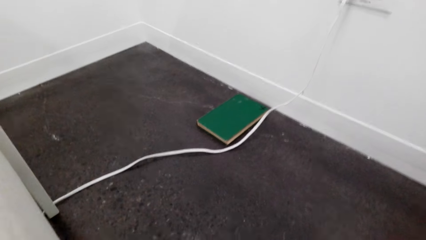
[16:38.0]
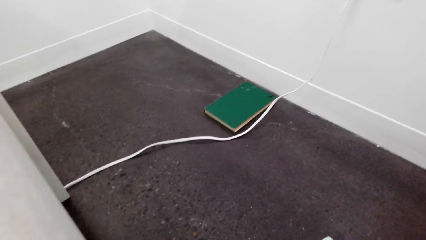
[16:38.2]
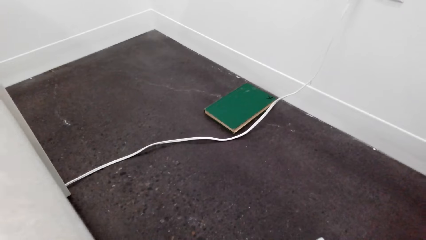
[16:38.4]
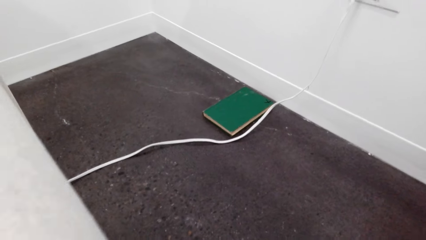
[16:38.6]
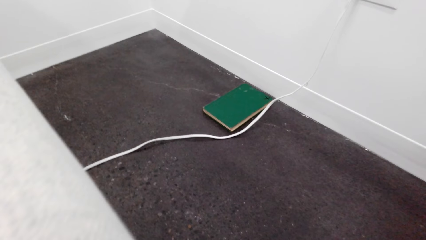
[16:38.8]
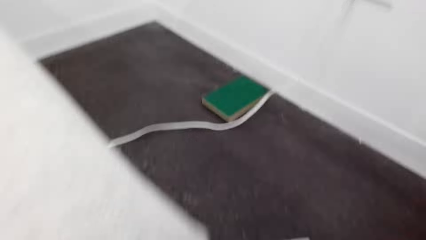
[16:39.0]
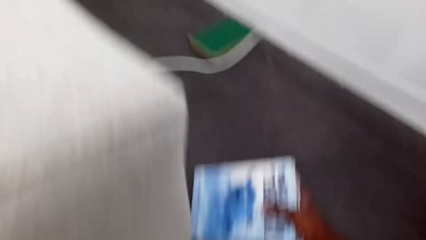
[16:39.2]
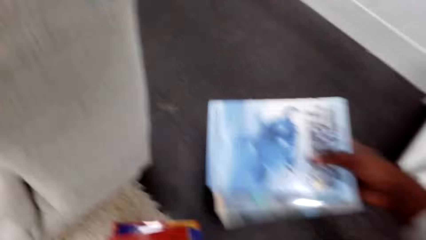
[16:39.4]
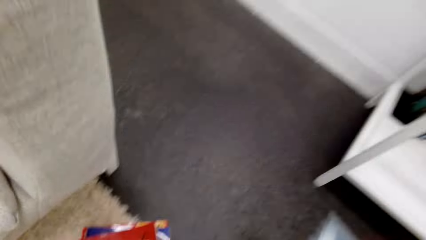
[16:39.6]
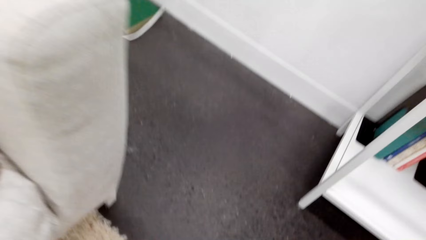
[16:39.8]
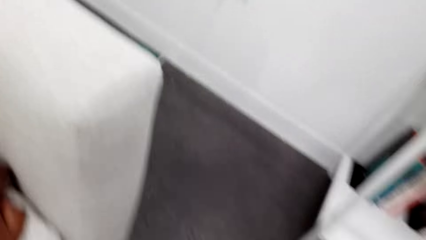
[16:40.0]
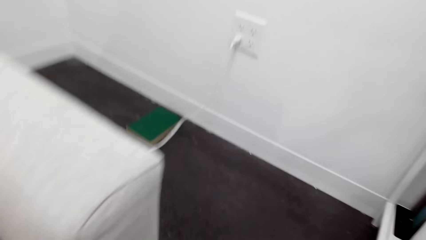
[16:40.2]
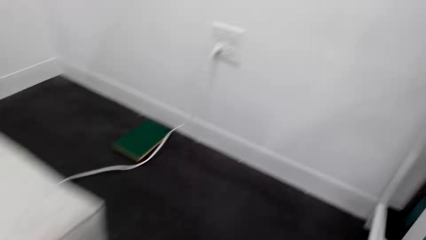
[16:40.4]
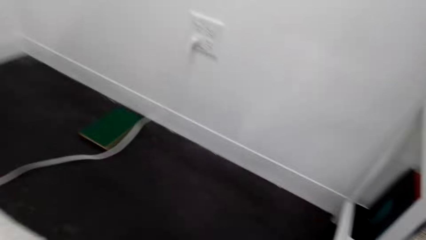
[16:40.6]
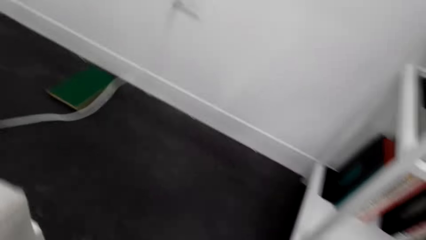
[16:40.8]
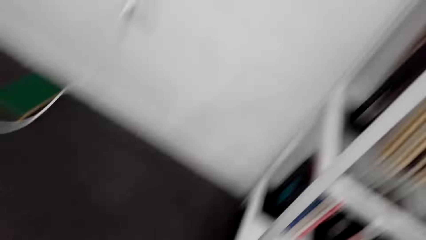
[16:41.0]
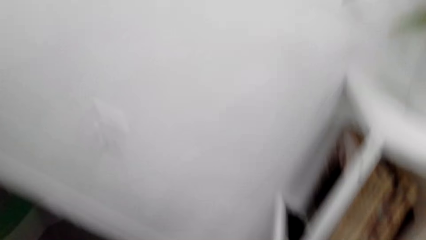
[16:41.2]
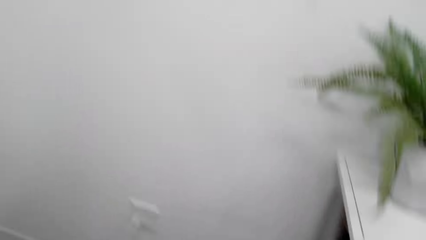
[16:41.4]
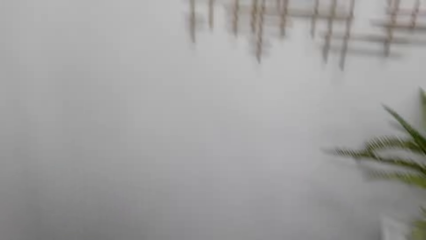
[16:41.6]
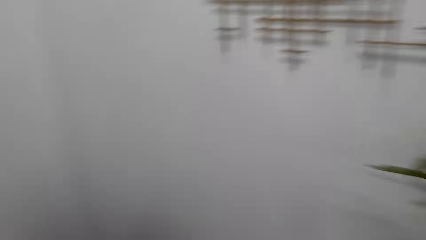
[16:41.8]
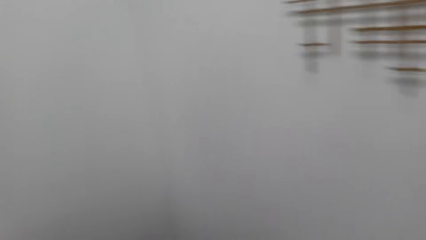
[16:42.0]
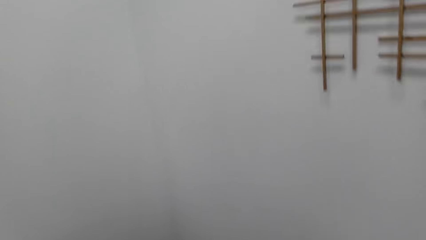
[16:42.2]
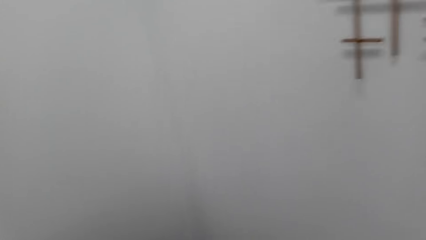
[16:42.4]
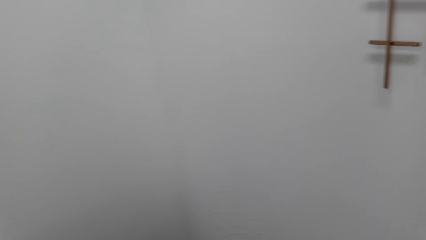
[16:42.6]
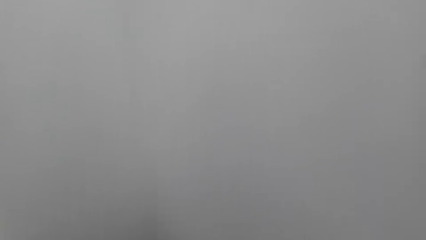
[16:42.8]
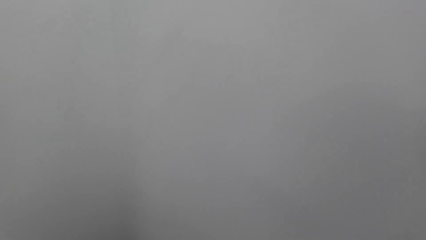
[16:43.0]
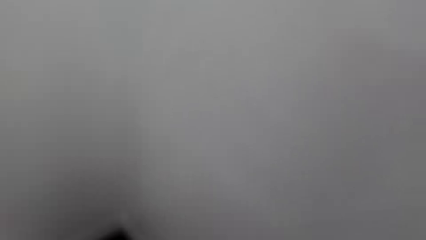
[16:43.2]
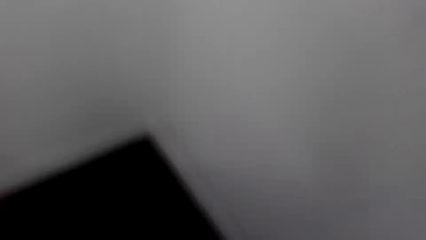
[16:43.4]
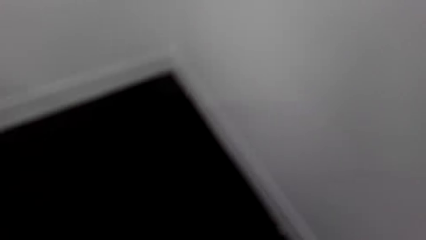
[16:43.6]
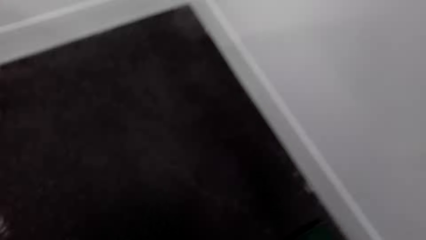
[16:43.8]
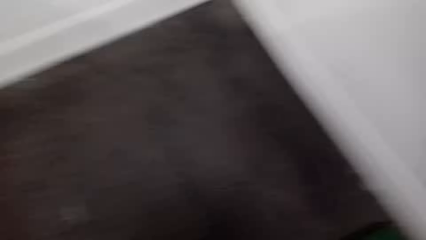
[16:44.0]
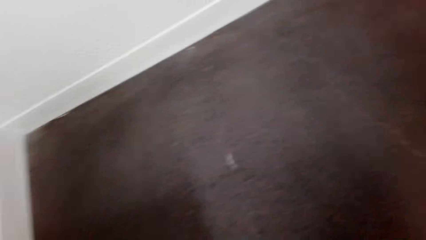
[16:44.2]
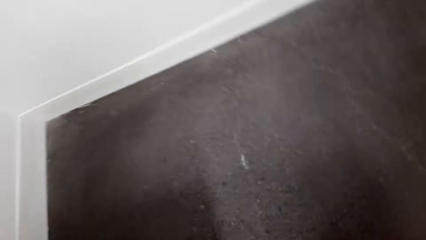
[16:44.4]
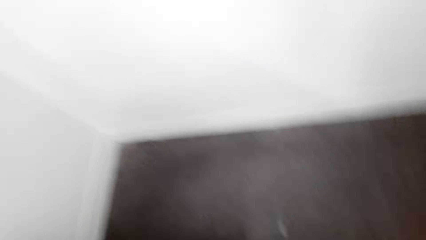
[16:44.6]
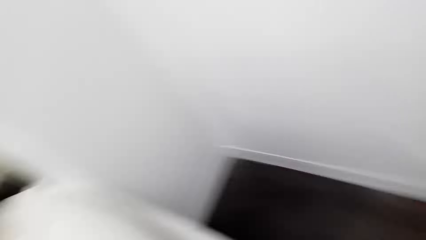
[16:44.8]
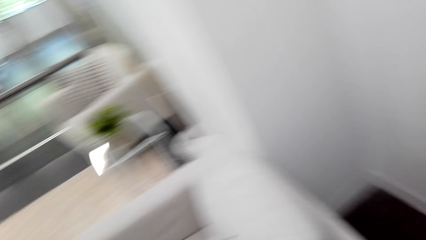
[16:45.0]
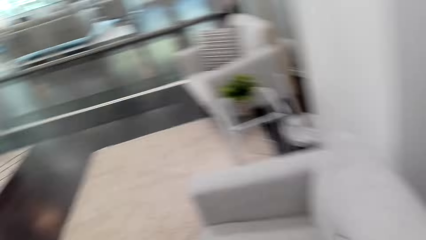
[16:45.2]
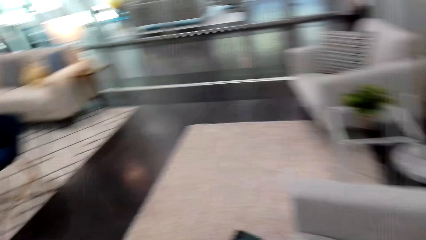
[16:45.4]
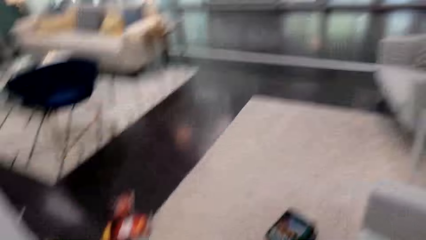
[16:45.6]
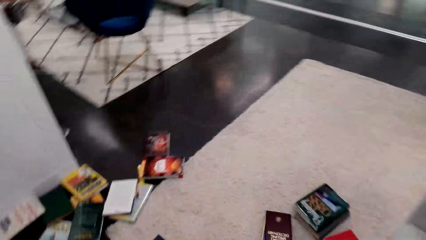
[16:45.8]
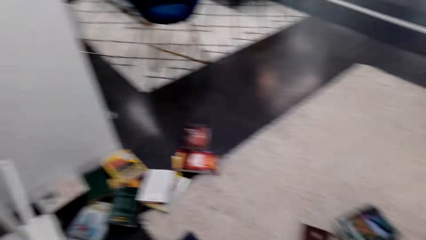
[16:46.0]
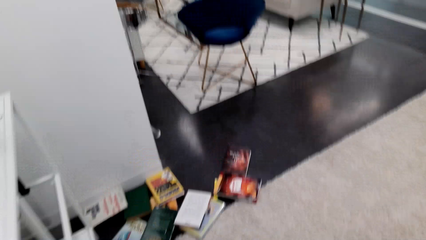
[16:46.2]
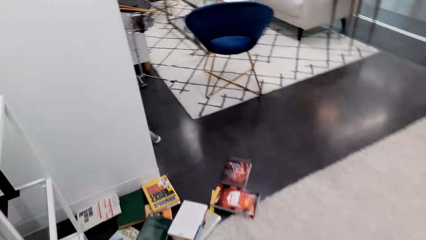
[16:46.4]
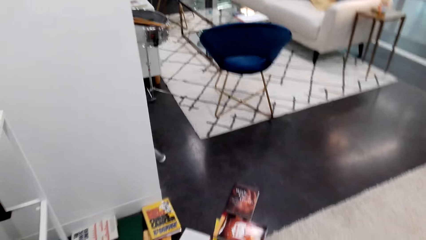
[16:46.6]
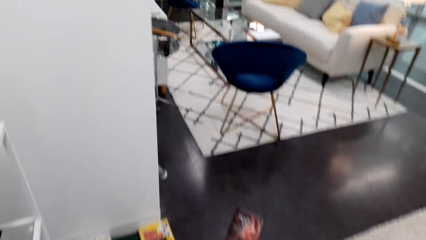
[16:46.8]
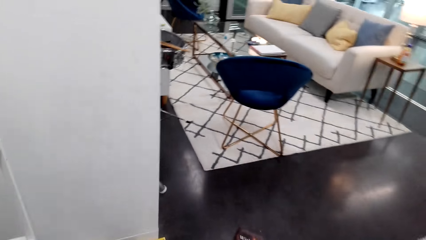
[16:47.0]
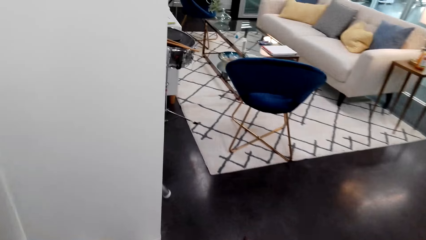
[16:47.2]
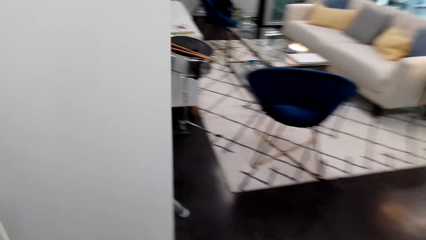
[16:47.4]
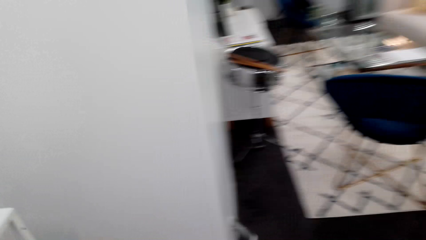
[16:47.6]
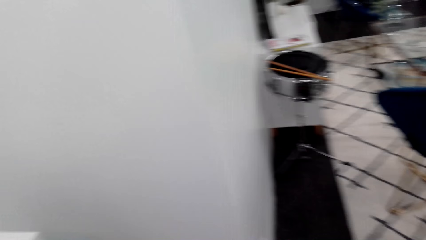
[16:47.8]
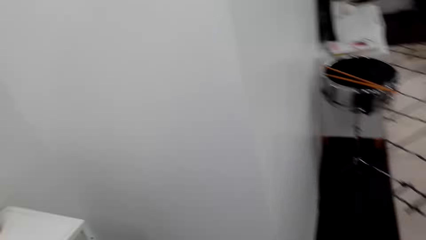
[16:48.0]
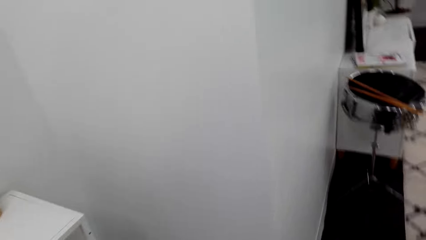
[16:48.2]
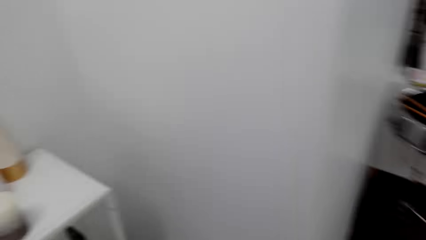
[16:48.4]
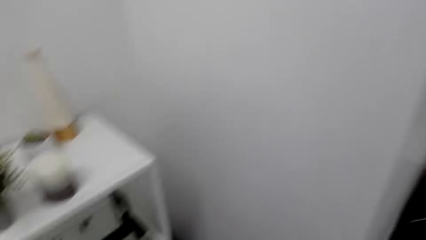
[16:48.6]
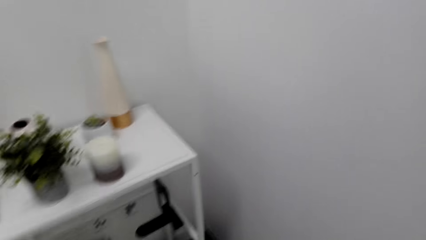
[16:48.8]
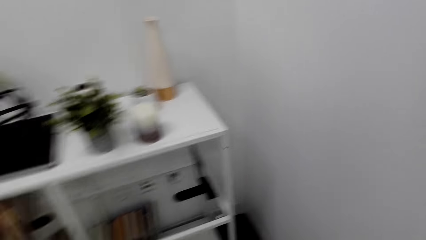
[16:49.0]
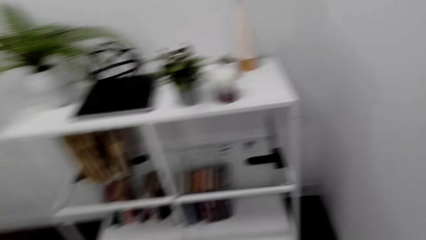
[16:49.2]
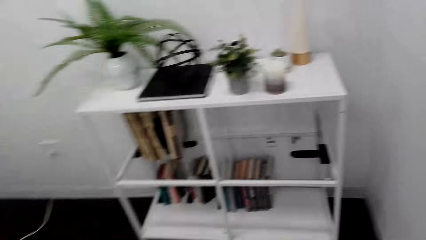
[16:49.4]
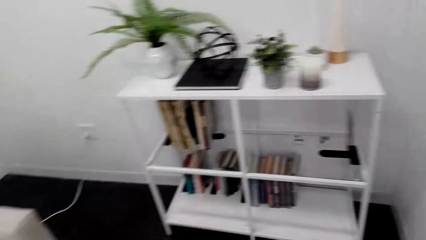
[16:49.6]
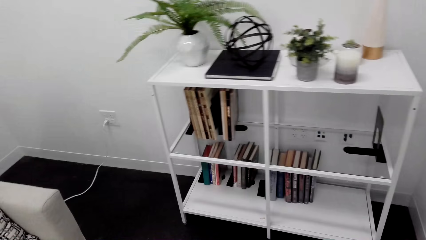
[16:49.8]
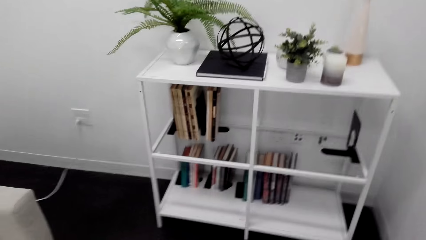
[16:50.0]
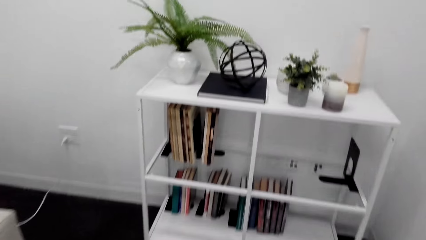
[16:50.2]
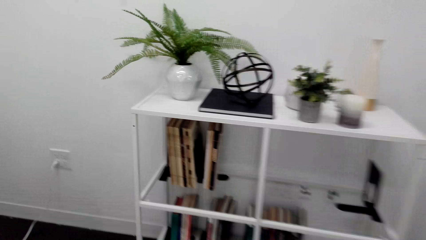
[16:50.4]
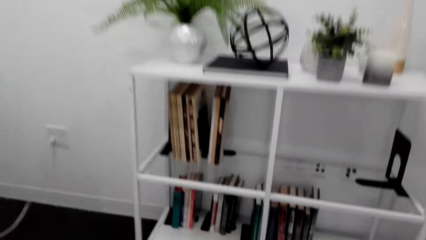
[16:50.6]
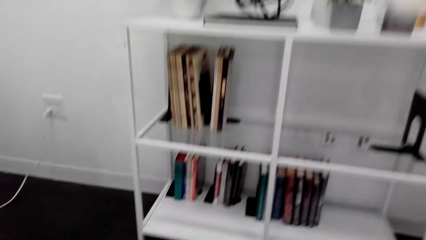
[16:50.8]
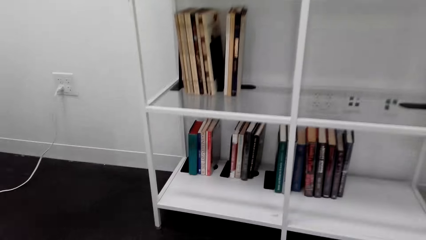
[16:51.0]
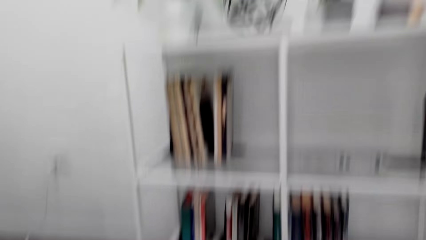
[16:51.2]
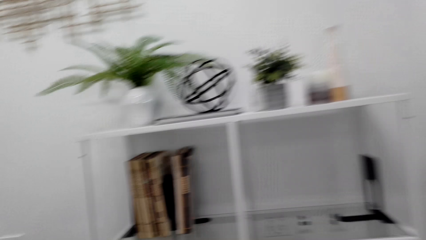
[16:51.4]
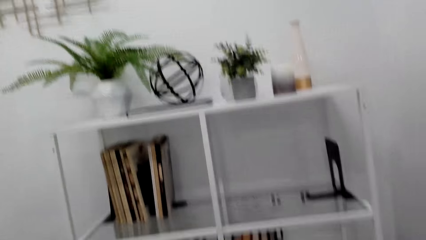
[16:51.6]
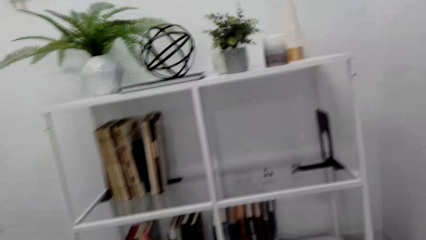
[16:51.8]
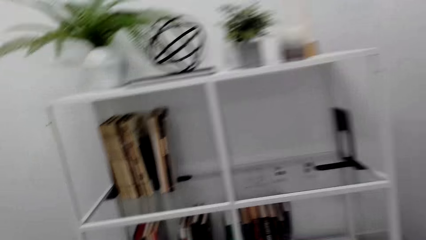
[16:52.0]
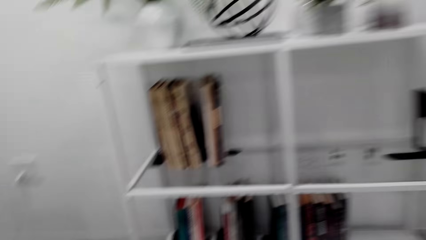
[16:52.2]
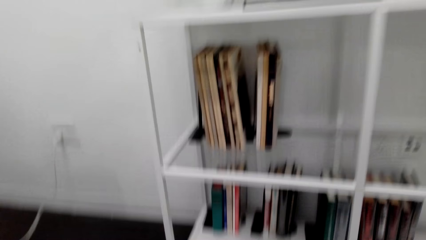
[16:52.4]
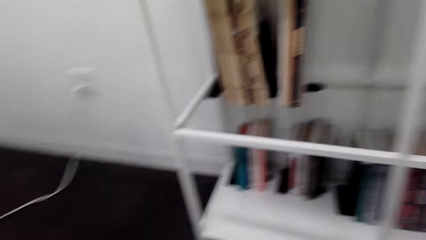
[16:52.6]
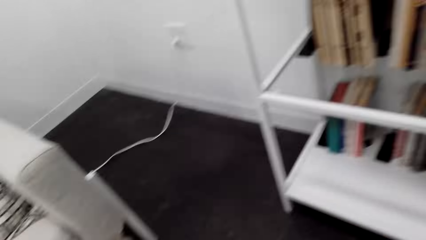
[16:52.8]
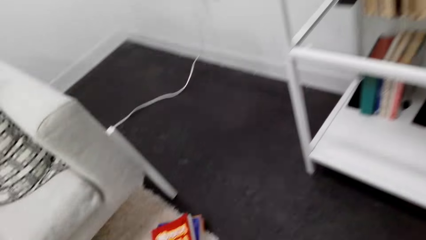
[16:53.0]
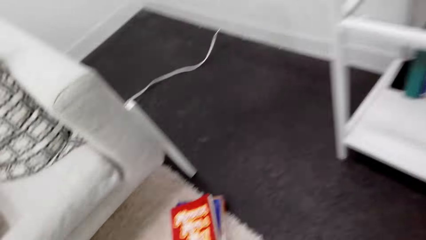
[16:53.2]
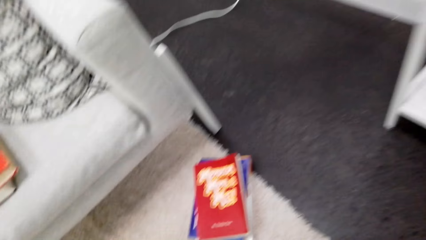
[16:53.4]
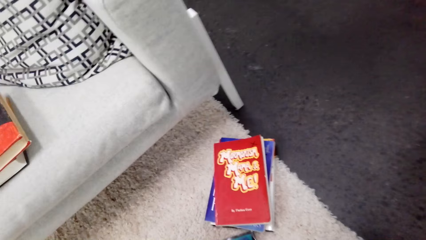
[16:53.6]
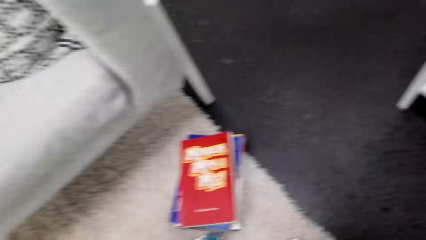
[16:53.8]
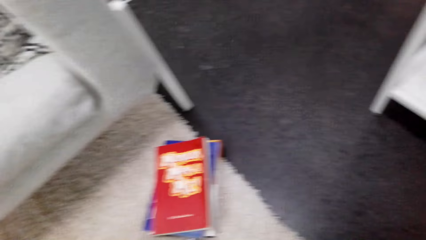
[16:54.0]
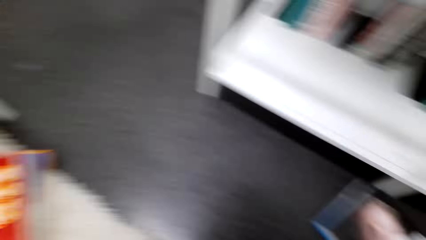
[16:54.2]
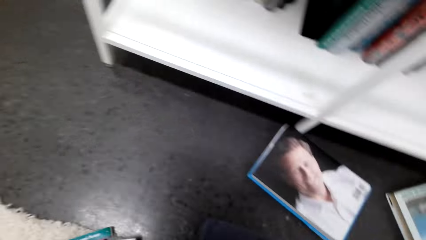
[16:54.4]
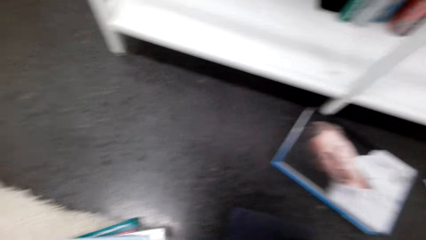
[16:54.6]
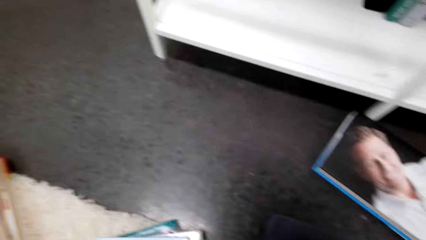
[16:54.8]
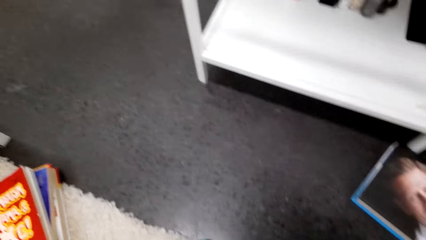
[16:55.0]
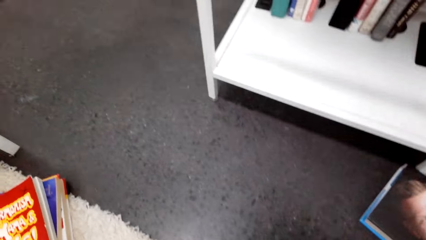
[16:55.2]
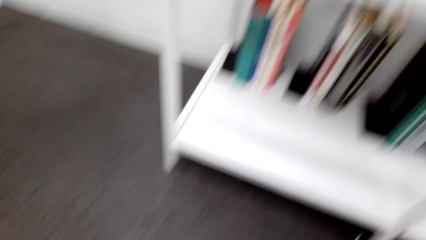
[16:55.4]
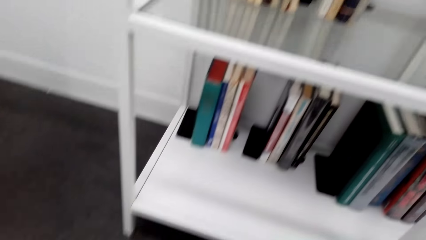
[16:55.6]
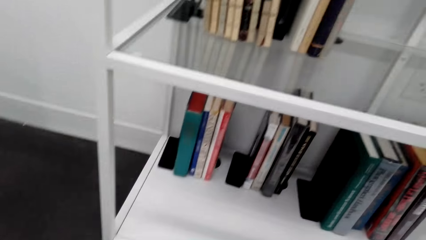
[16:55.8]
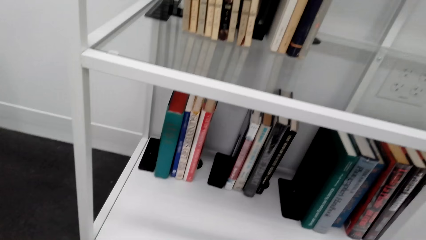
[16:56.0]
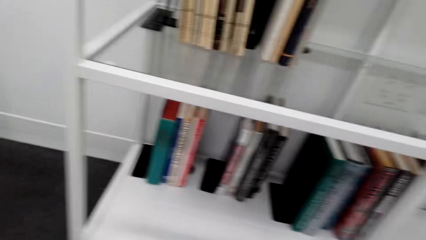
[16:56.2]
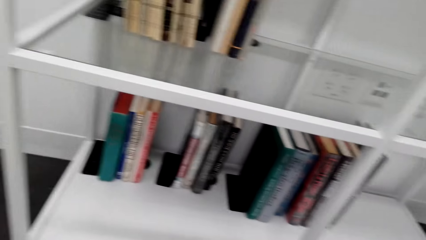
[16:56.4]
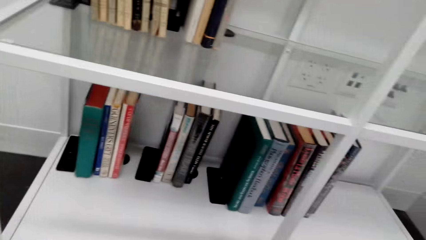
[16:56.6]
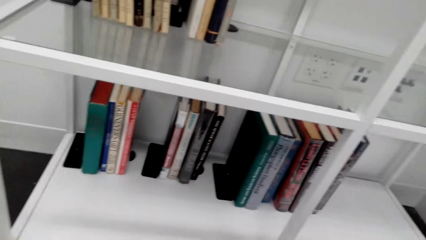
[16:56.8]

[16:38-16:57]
The camera wearer walks forward to pick a book. They look round in the house. They walk back to the bookshelf. They squat down. They look around.
